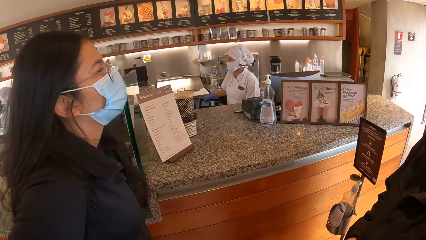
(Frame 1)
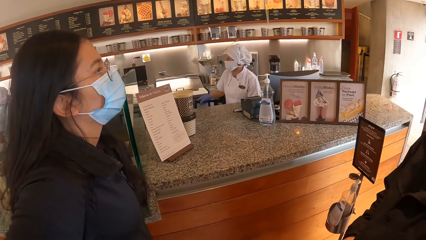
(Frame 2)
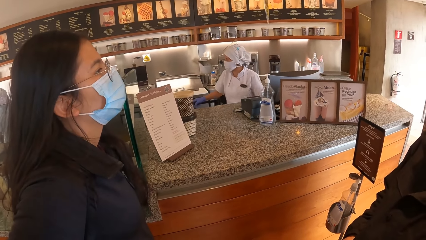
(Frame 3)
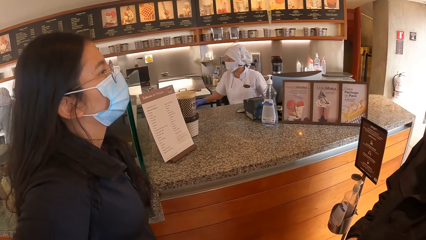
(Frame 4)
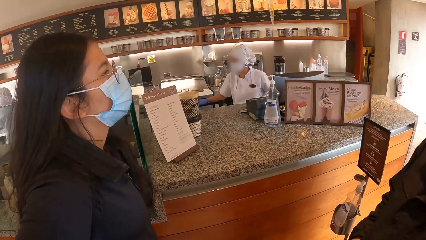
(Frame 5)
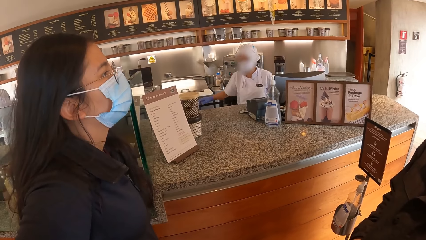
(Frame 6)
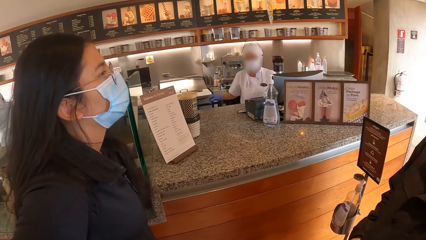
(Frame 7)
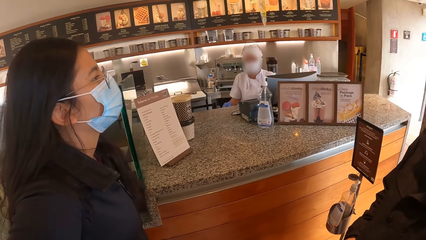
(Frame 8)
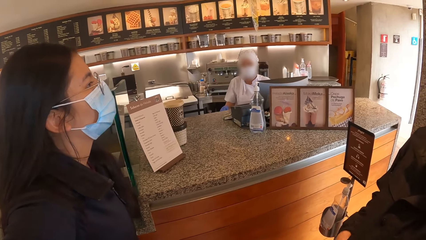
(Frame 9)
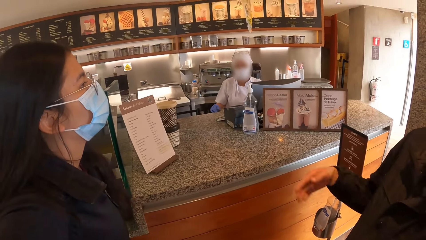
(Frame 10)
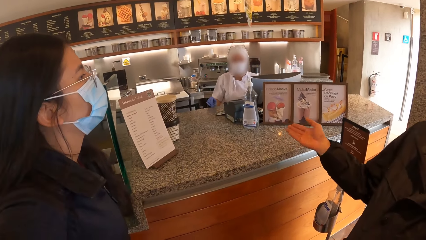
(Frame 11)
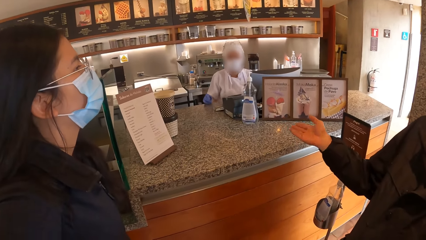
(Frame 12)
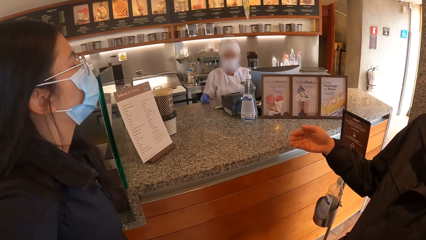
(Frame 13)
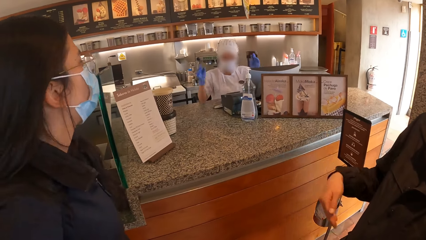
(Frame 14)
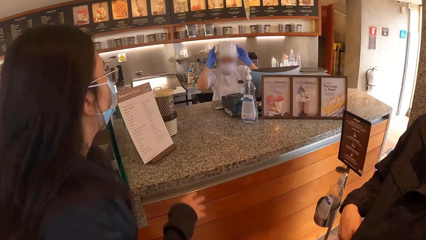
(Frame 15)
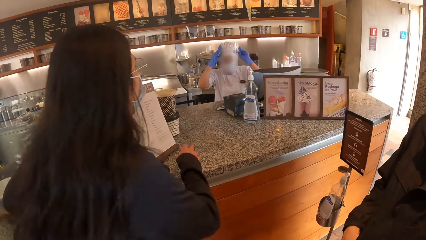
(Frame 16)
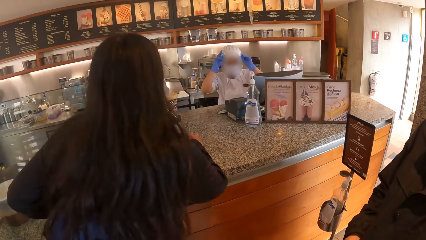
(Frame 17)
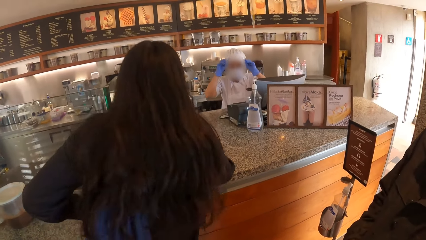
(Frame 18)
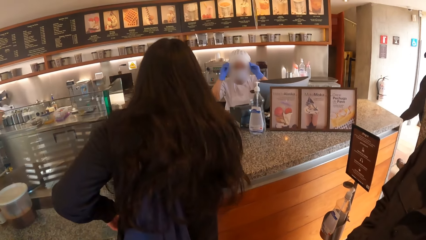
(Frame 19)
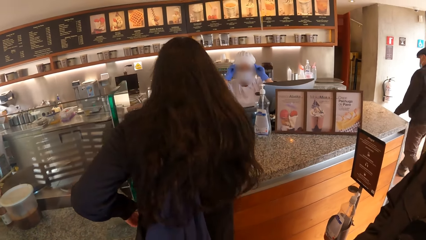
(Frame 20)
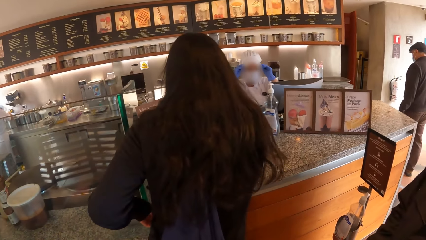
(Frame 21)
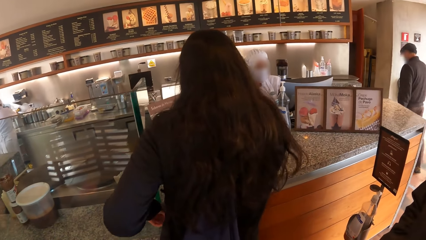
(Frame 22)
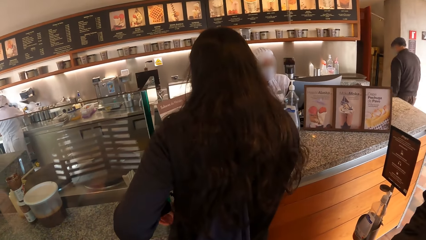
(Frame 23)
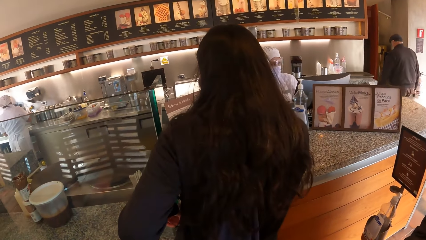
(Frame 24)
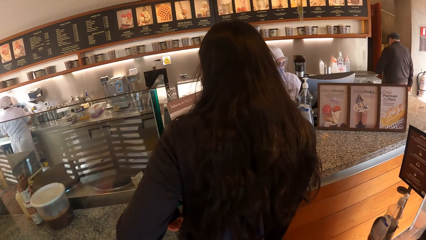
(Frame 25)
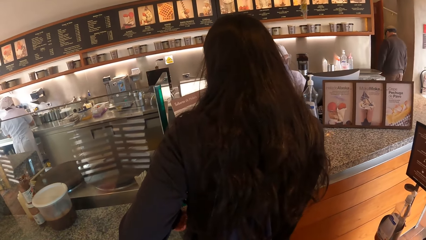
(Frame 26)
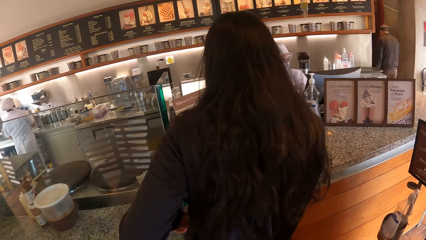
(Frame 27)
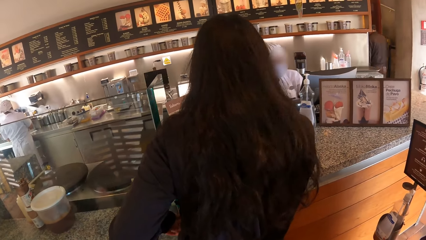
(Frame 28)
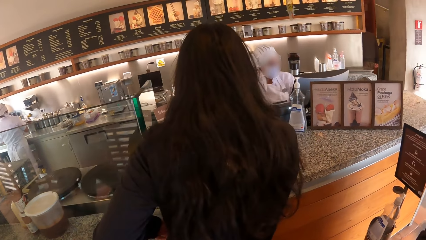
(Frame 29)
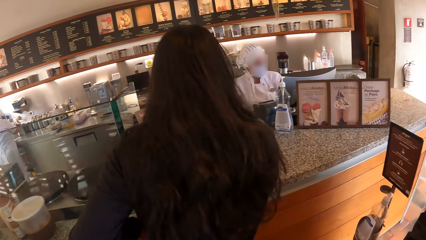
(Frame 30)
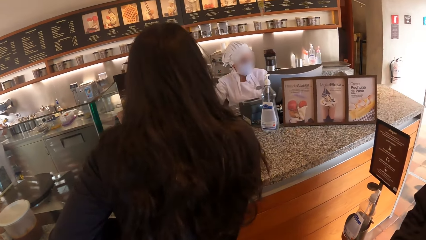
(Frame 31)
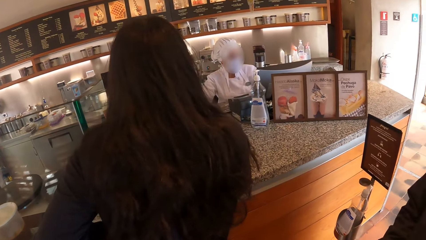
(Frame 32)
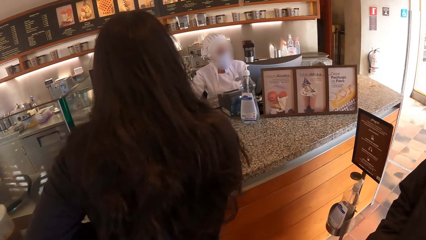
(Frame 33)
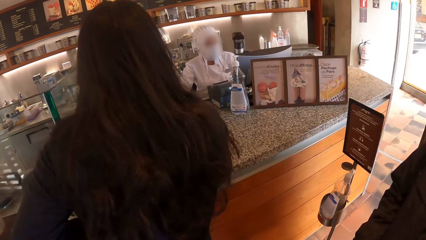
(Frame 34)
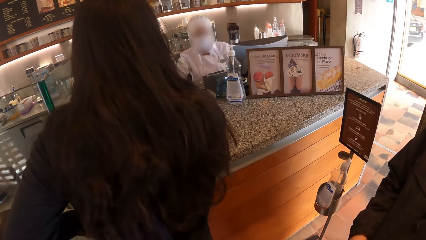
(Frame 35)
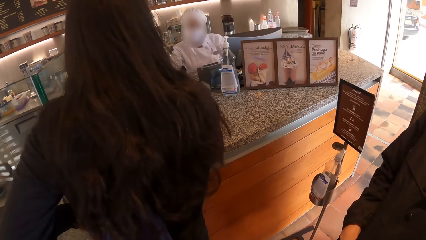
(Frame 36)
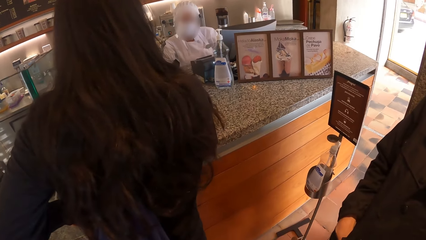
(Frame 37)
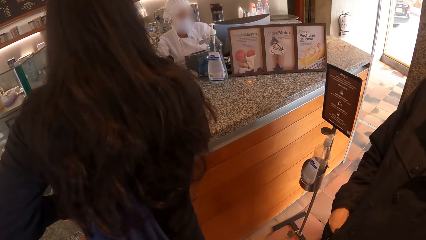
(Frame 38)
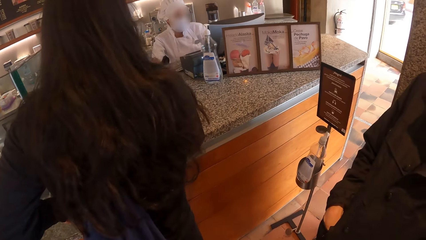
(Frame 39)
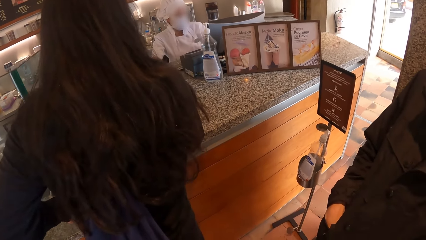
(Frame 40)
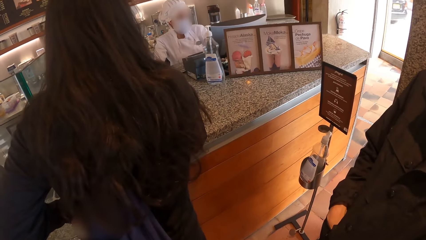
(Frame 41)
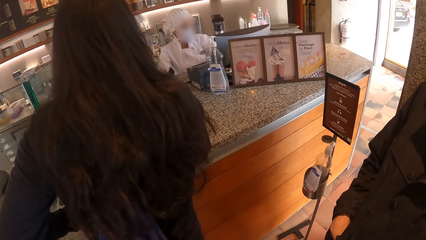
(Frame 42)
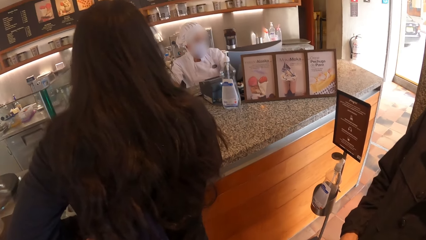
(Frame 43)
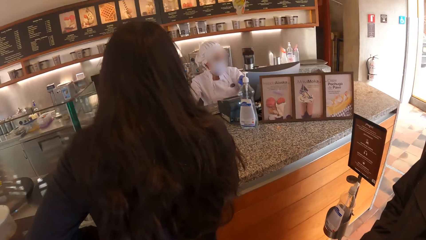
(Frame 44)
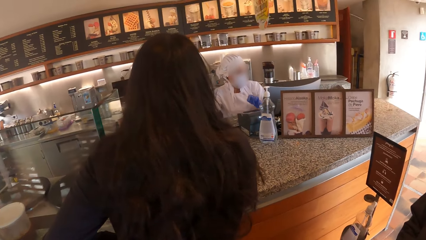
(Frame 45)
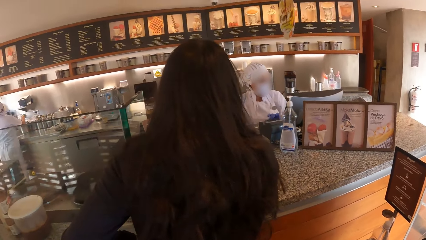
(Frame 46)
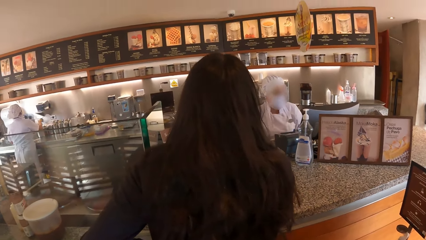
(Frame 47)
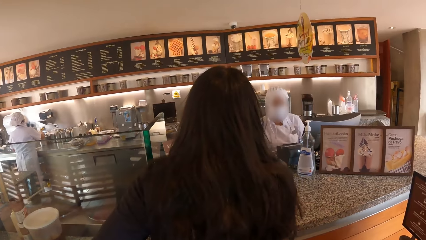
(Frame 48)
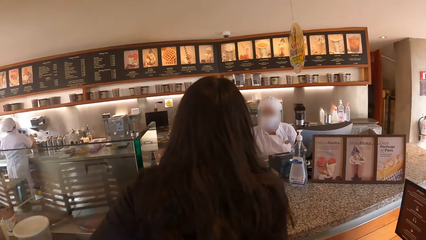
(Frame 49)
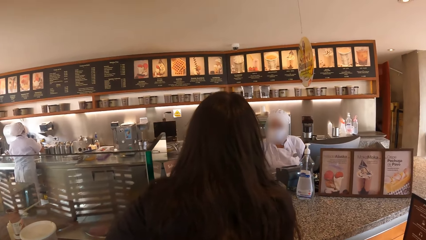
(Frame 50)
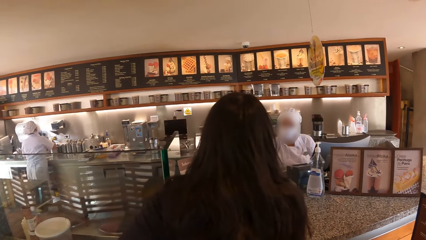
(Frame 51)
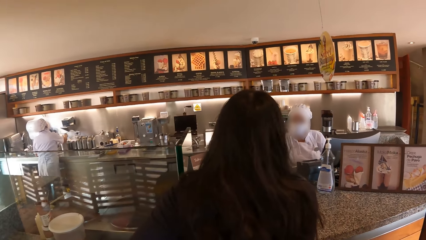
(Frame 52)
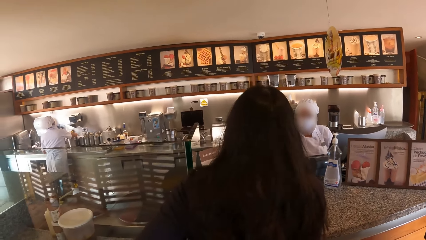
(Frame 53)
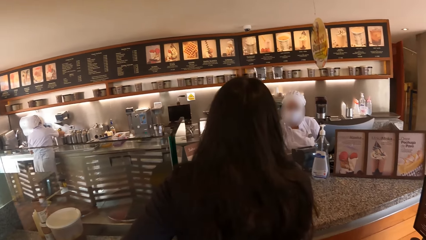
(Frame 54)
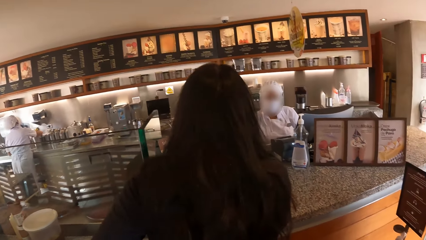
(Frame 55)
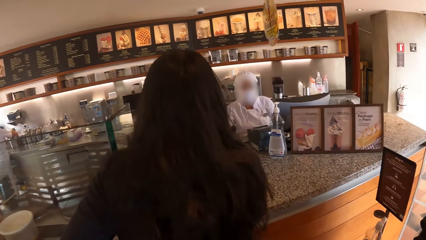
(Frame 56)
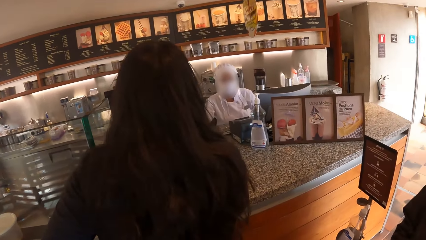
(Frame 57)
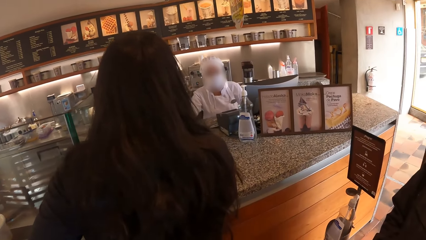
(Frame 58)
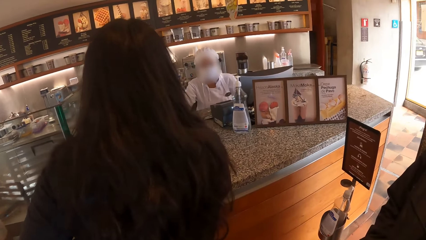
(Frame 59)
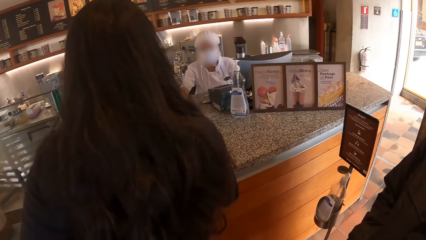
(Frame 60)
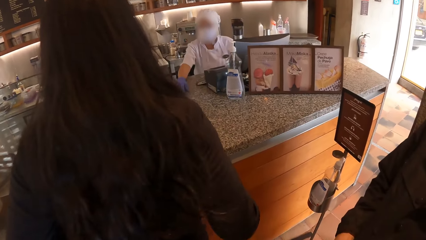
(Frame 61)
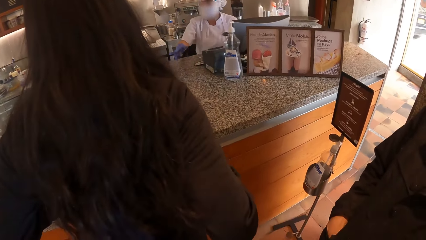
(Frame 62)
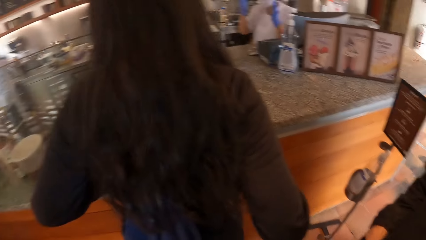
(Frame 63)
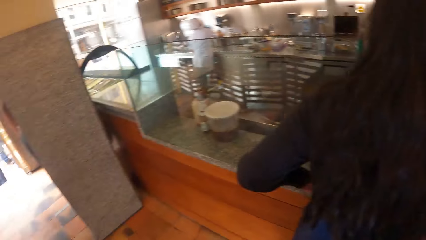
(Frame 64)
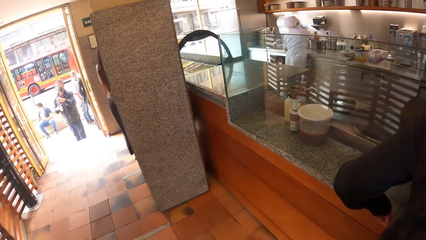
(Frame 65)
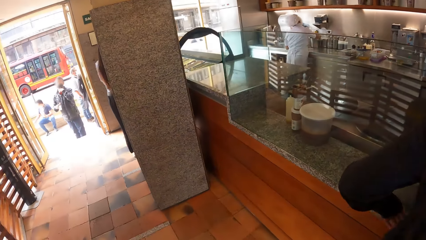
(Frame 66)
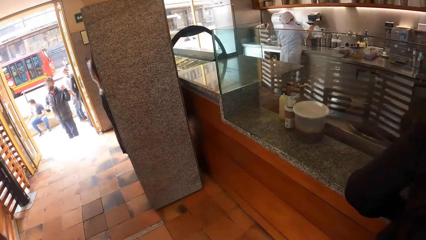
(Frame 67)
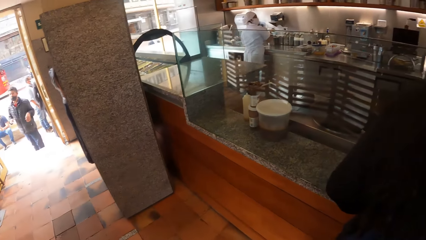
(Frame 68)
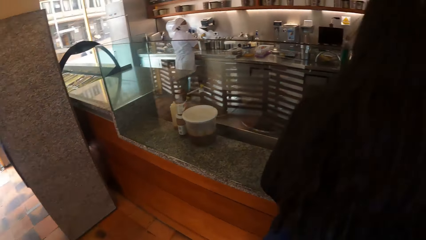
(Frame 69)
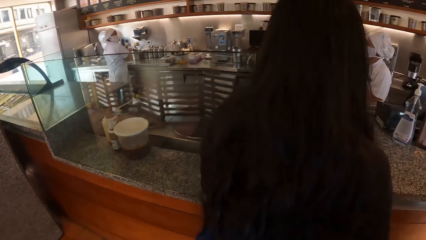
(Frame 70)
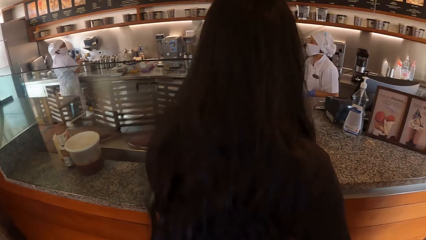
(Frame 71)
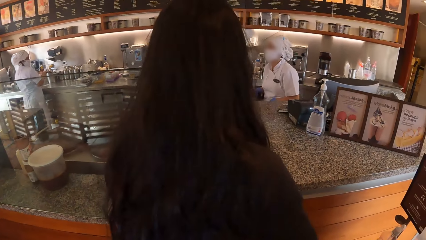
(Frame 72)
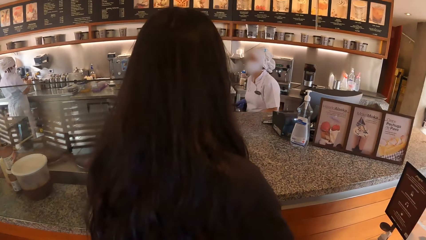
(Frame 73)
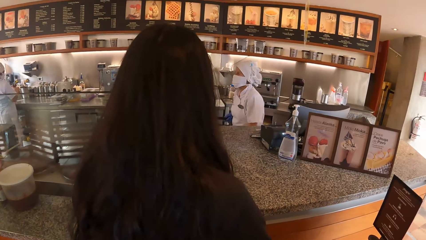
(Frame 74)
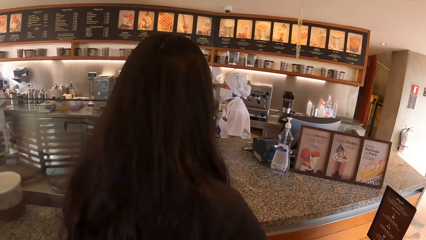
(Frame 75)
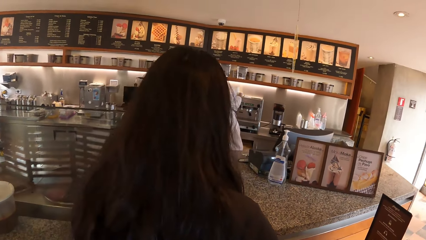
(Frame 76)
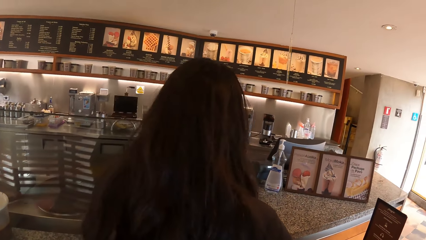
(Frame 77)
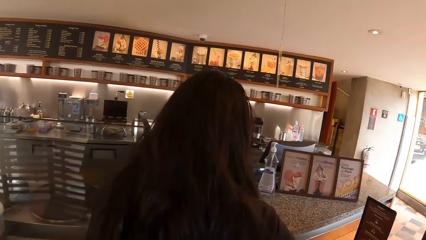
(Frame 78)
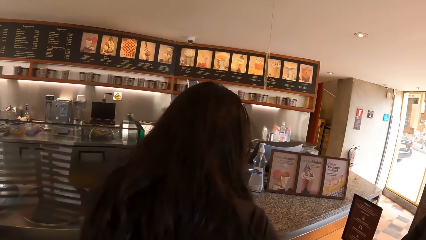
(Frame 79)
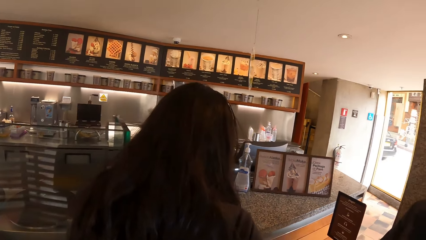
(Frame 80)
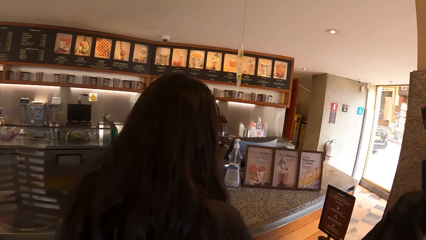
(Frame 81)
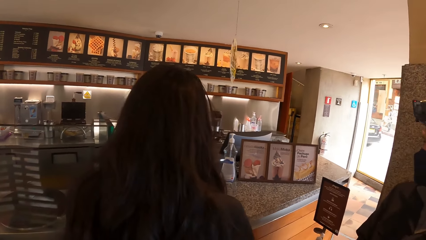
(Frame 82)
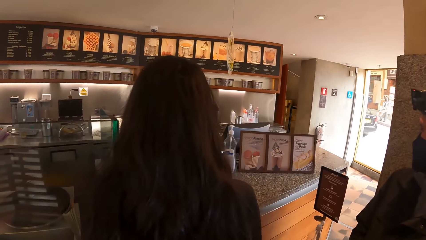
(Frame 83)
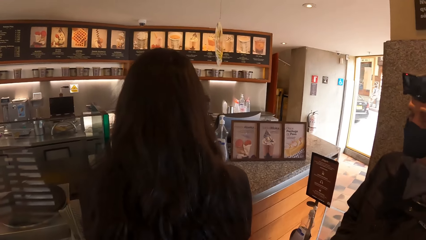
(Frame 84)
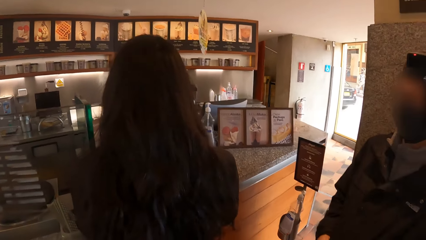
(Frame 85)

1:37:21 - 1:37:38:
The man stretches his right hand towards a waiter. The waiter adjusts the mask on her face with both hands. The woman moves close to the counter. The woman interacts with the waiter. The camera wearer looks around.
